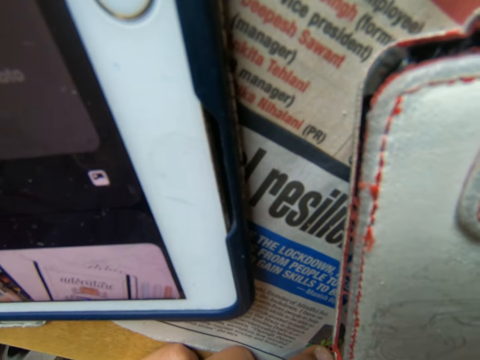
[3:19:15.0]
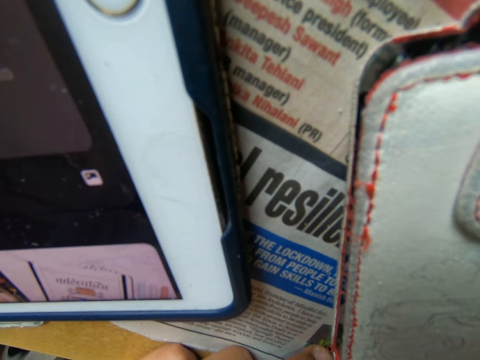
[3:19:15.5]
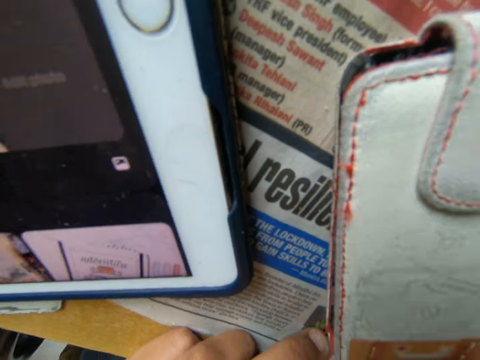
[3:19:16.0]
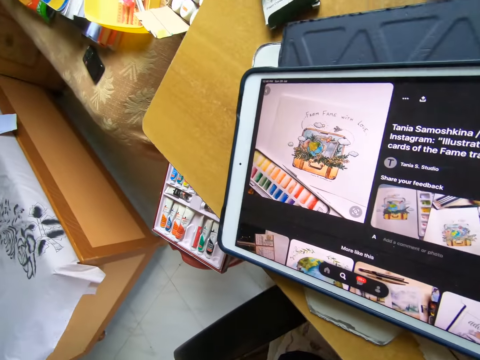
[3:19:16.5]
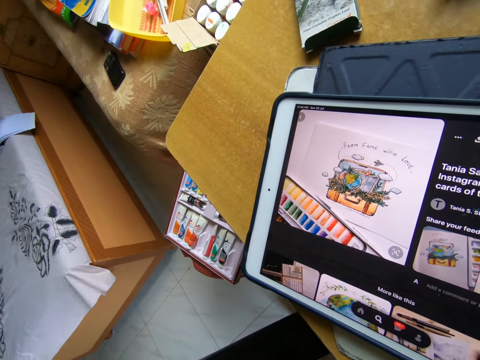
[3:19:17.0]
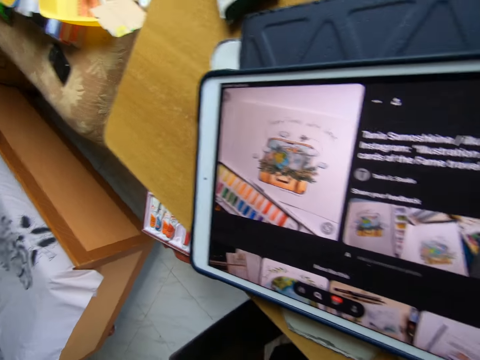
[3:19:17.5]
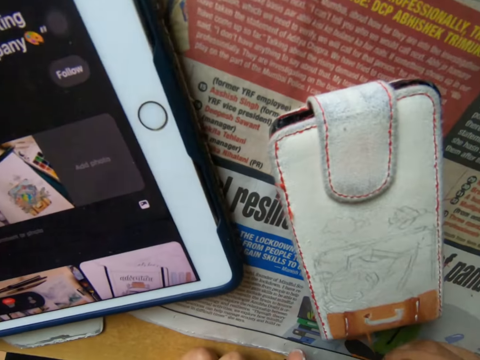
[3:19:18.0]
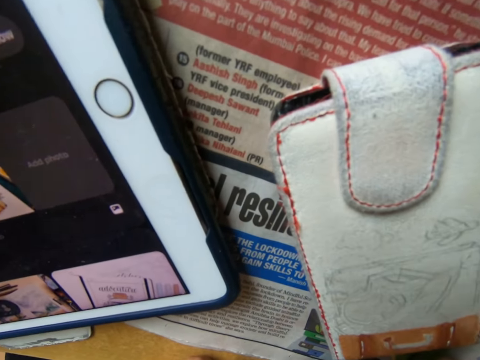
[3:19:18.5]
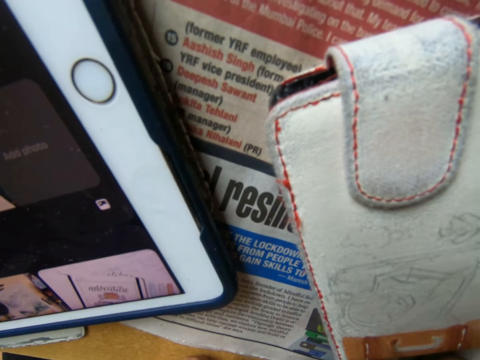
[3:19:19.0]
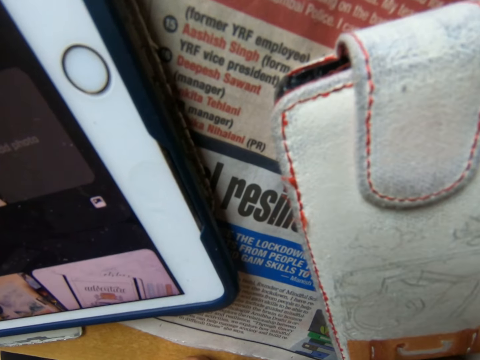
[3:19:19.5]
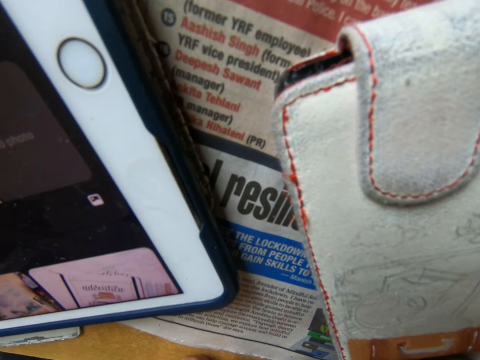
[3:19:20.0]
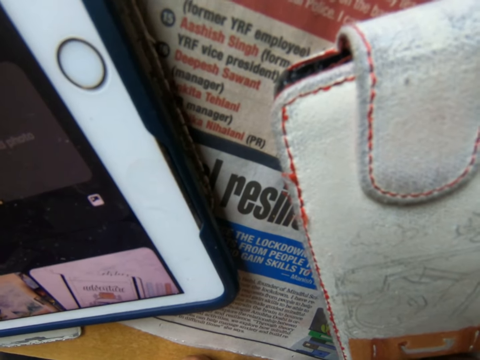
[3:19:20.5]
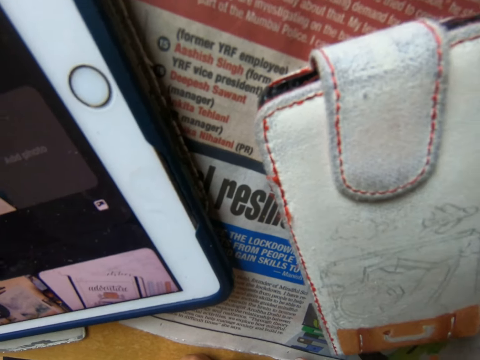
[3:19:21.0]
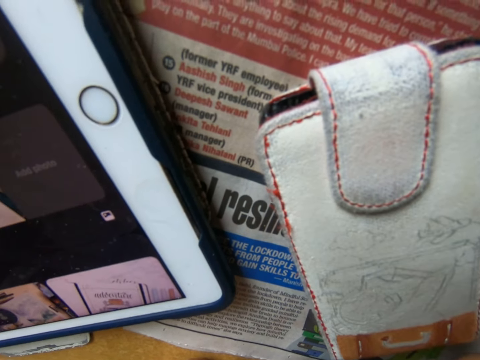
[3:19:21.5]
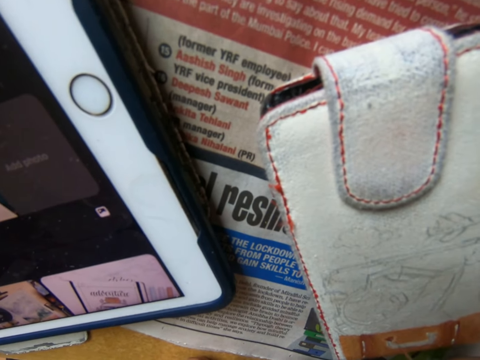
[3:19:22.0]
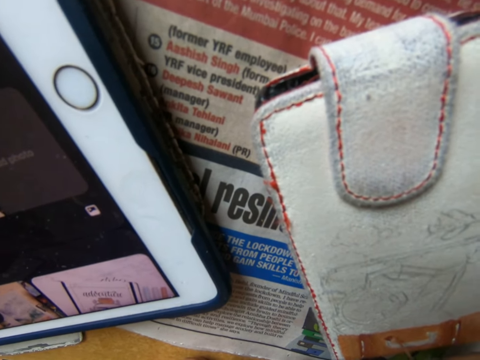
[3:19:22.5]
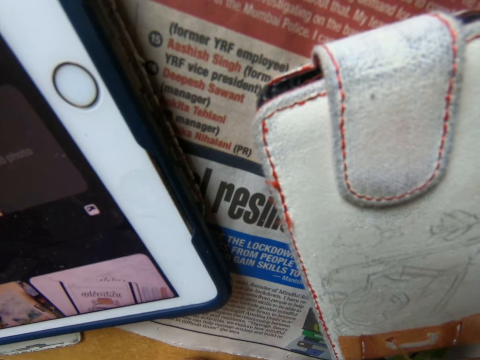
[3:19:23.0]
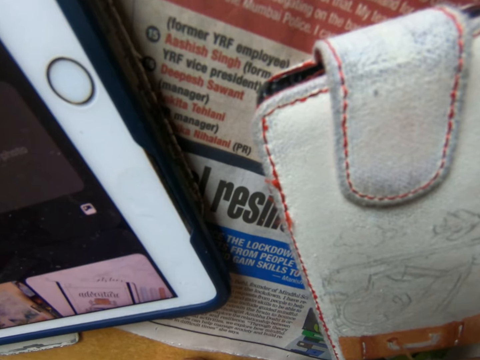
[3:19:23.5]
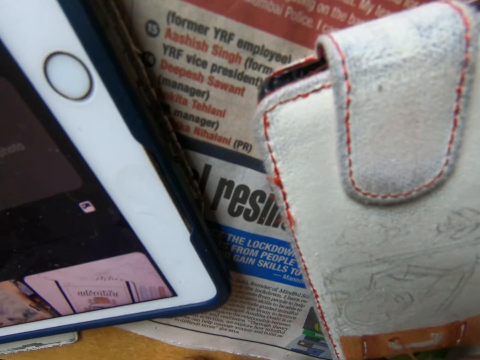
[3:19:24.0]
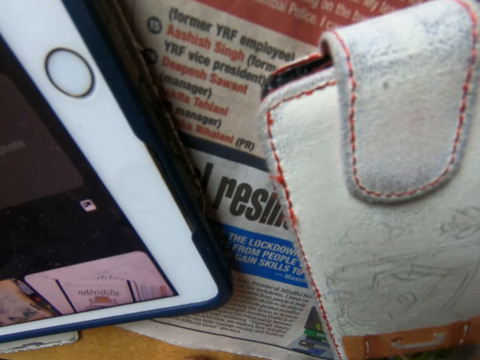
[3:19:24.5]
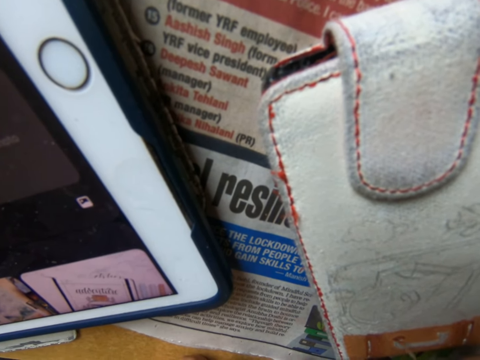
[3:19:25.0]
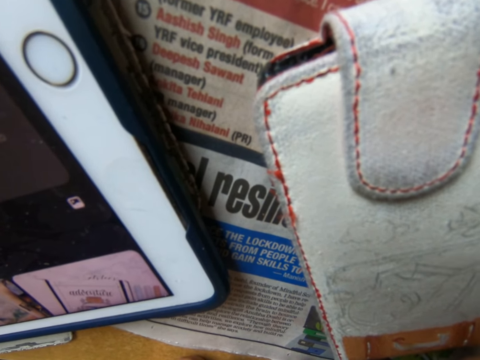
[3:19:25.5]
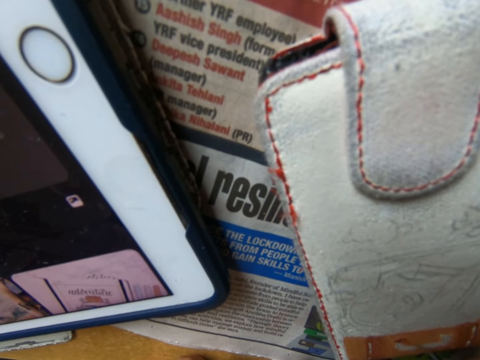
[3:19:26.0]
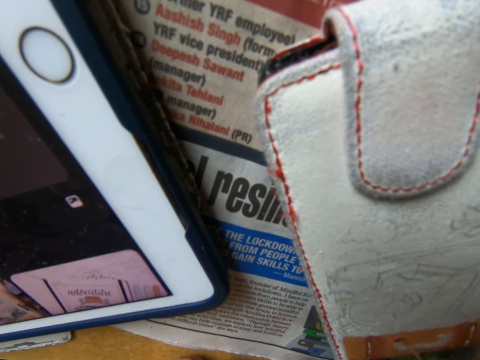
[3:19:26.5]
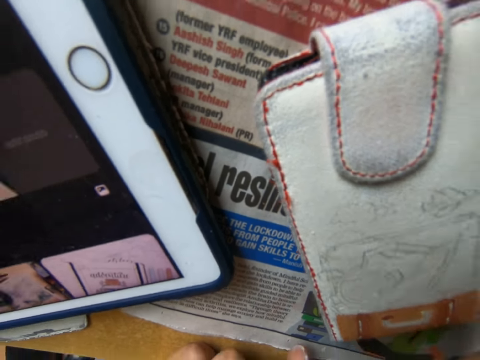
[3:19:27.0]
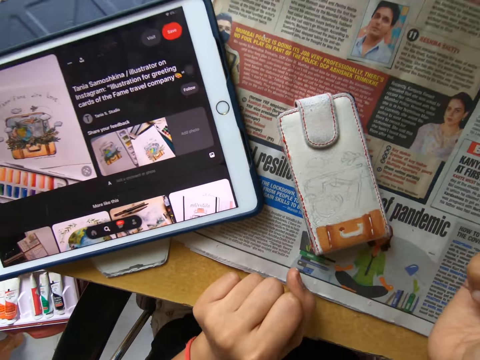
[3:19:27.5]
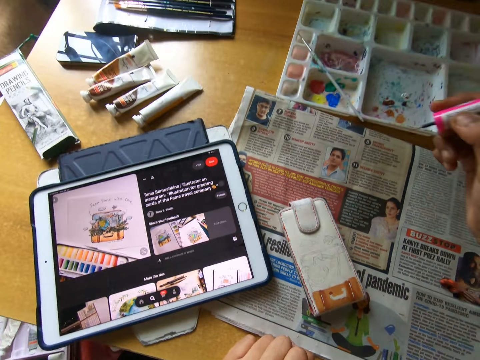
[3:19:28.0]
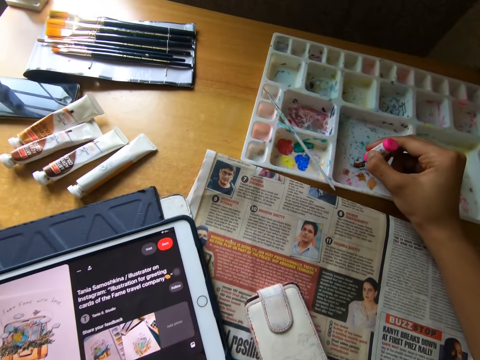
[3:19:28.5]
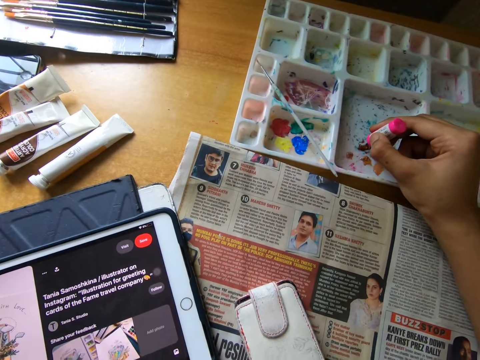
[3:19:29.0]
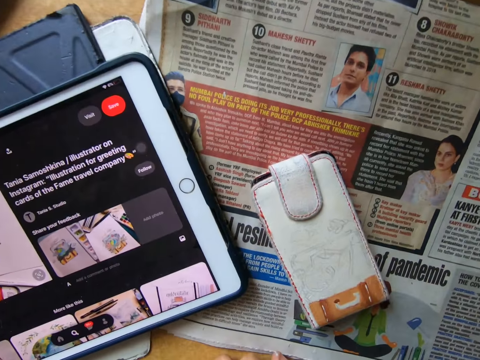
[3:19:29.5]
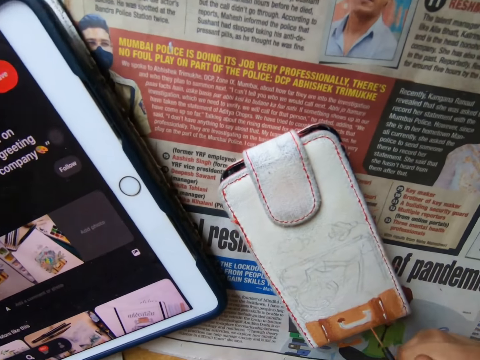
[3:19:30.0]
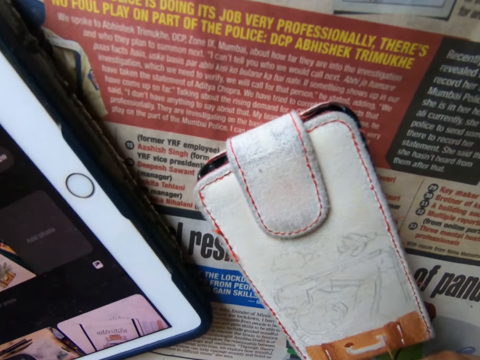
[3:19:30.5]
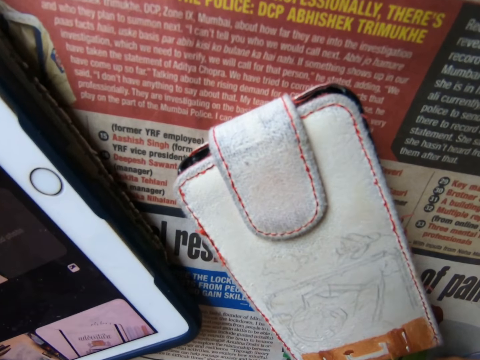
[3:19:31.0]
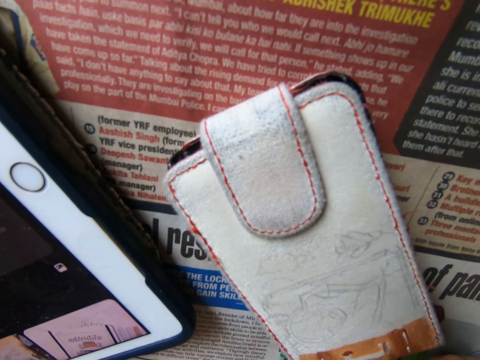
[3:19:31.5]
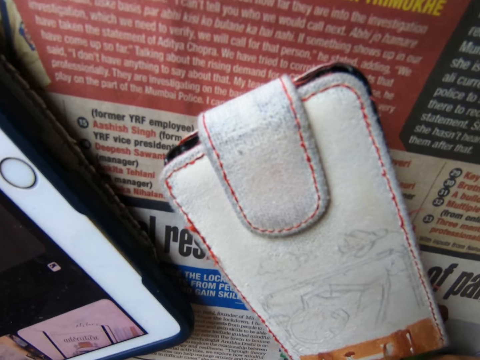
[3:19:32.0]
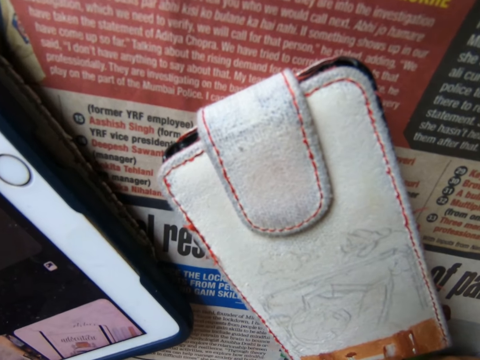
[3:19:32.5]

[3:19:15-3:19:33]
The camera wearer looks at the iPad. They paint the wallet on the table with the painting brush or nail polish brush. They look at something. They paint something with the nail polish brush. They look around. They dip the brush into the paint on the painting palette on the table. They paint the wallet on the table with the painting brush.

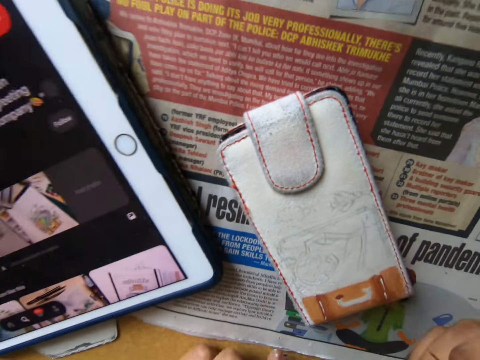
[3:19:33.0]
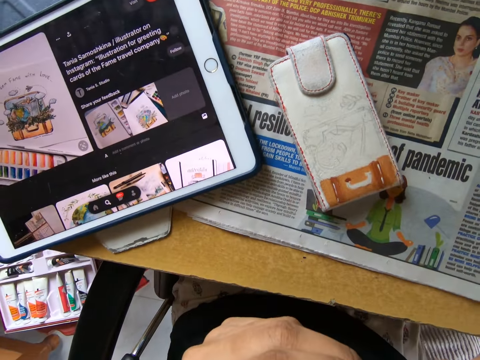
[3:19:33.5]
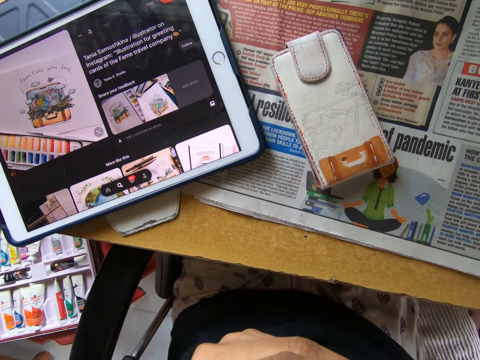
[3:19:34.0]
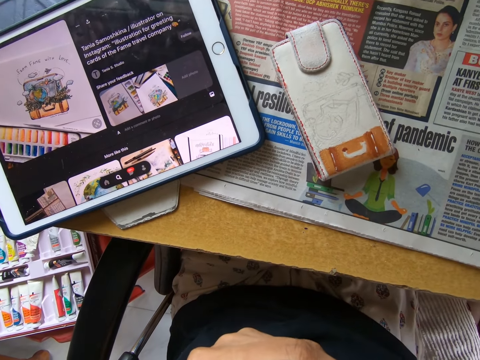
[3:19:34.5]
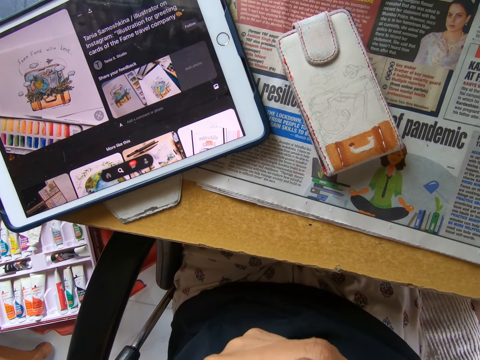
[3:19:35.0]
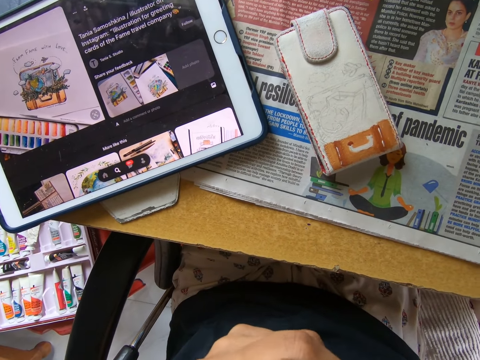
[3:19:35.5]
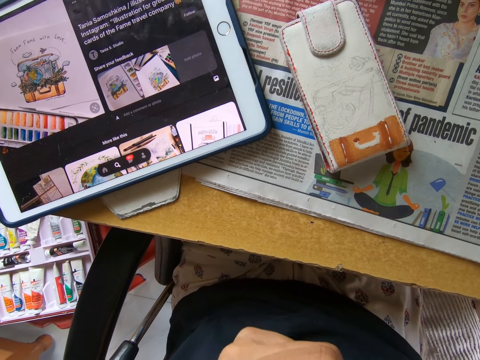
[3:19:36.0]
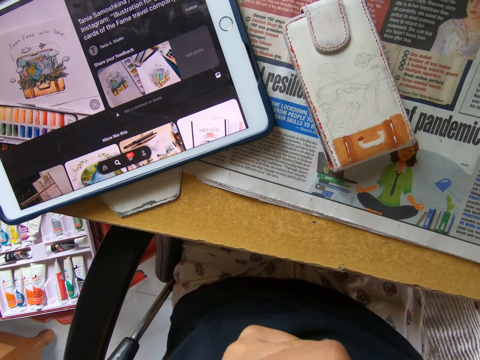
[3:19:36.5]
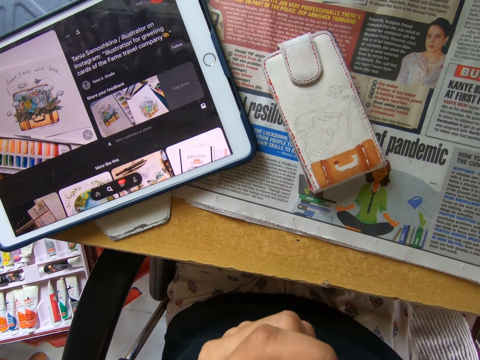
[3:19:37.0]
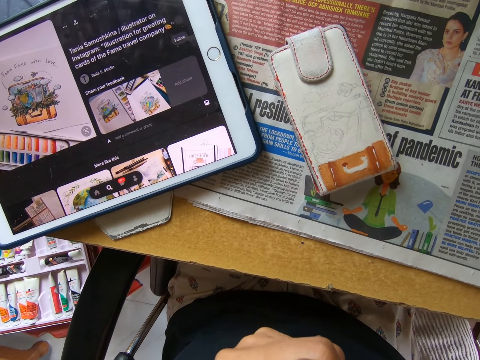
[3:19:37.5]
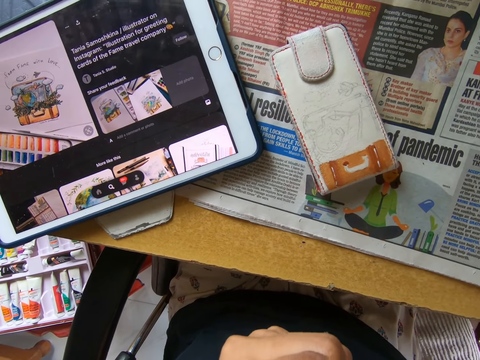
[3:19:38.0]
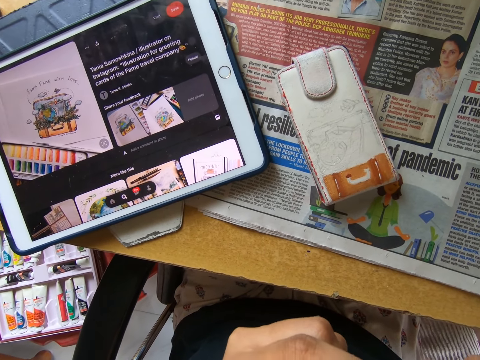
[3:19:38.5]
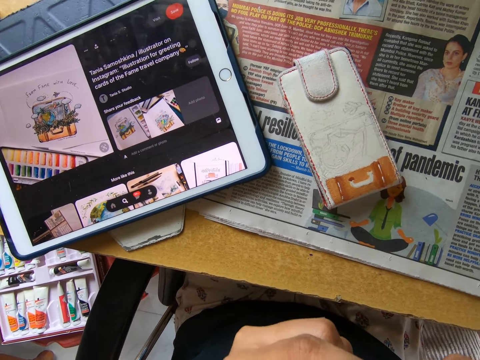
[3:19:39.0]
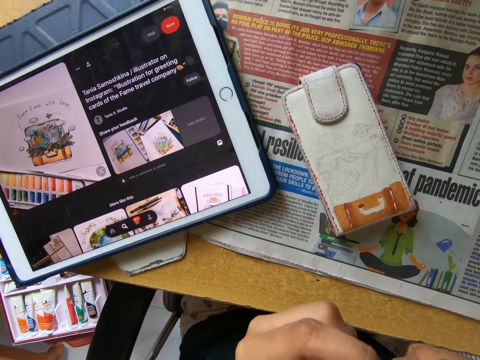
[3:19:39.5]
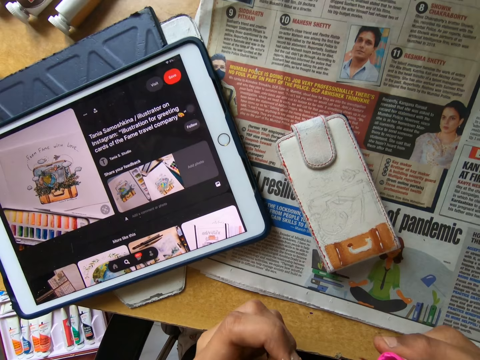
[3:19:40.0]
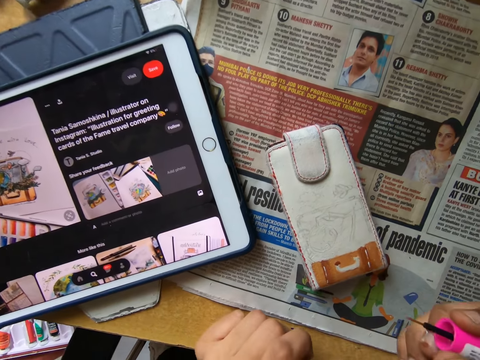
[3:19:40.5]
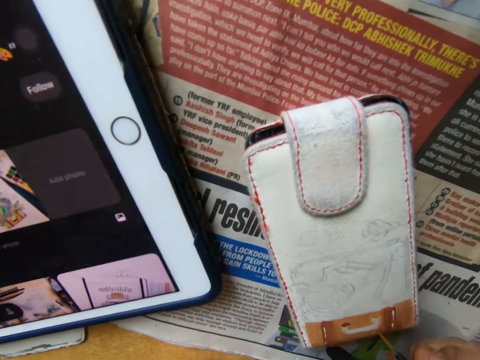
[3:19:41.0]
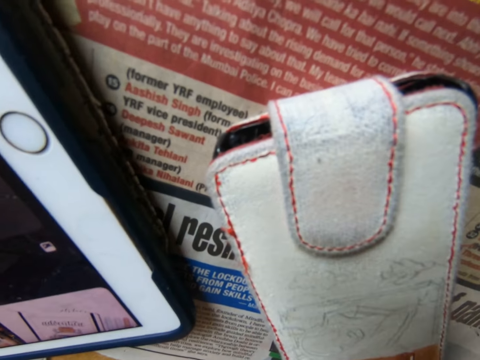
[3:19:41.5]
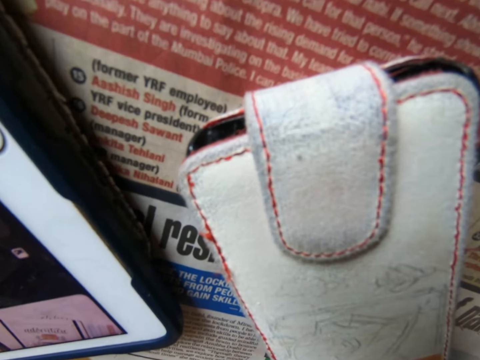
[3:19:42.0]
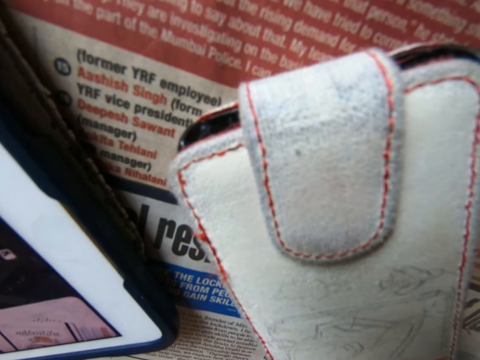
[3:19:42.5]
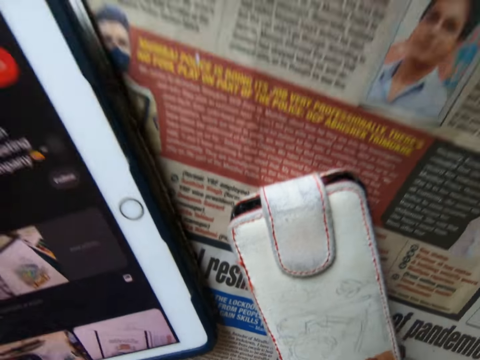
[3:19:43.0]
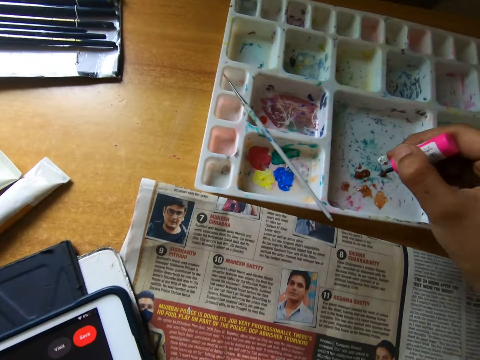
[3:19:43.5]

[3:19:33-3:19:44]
The camera wearer wipes the painting brush or nail polish brush with her left hand. She looks around. She holds the nail polish brush. She paints something with the nail polish brush. She looks around.
